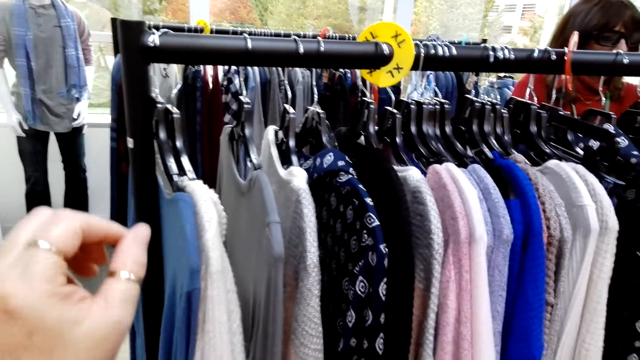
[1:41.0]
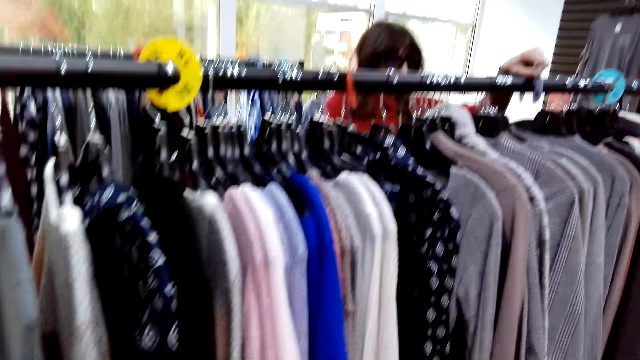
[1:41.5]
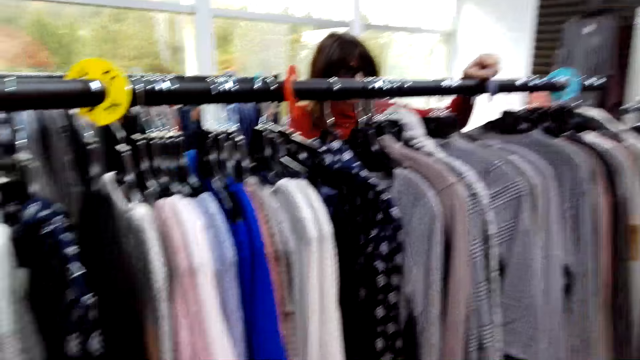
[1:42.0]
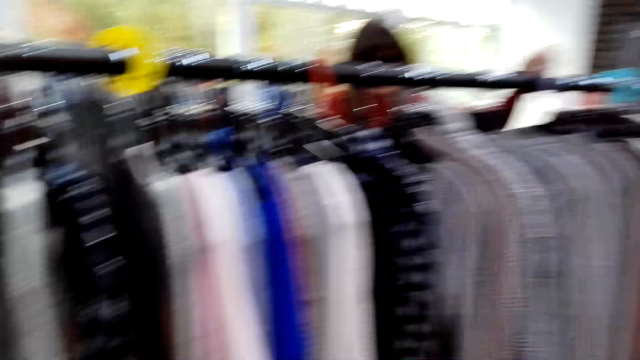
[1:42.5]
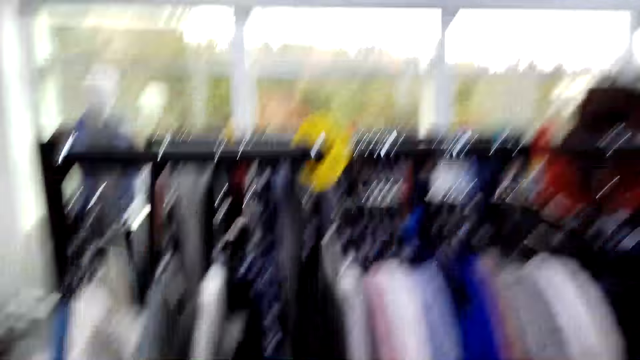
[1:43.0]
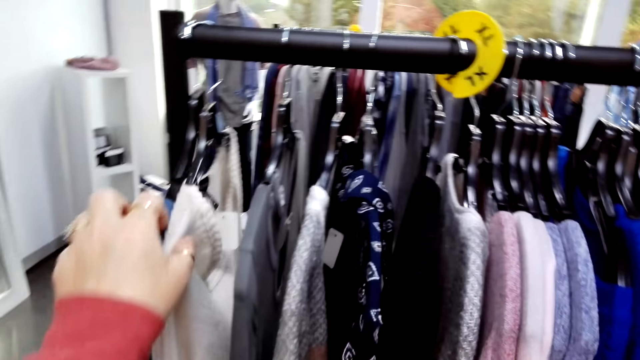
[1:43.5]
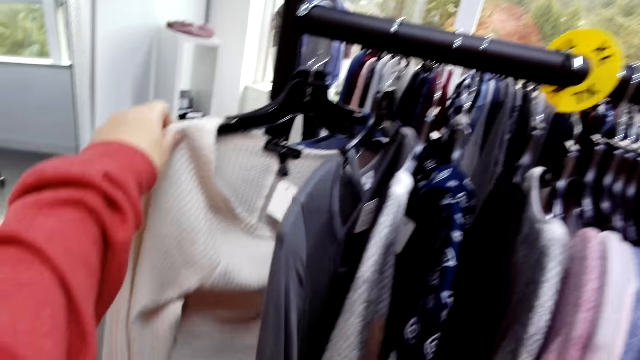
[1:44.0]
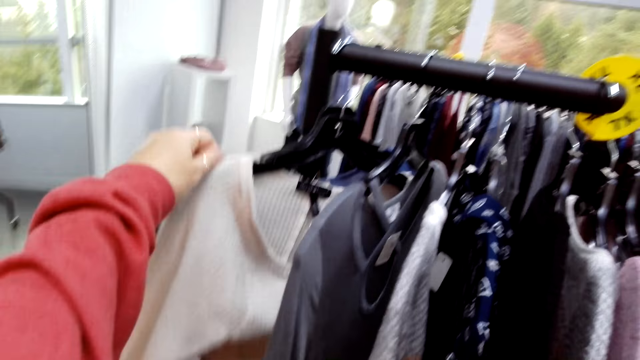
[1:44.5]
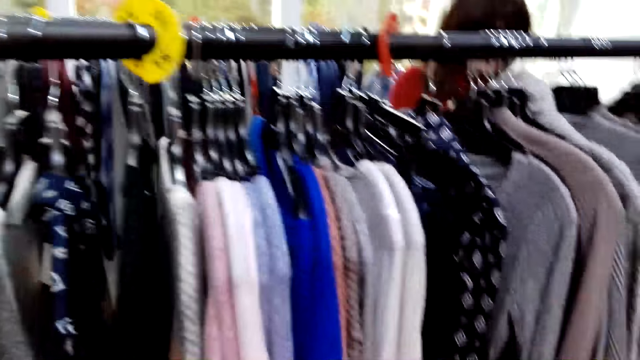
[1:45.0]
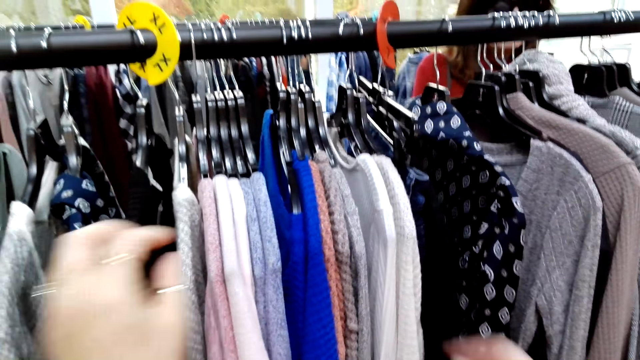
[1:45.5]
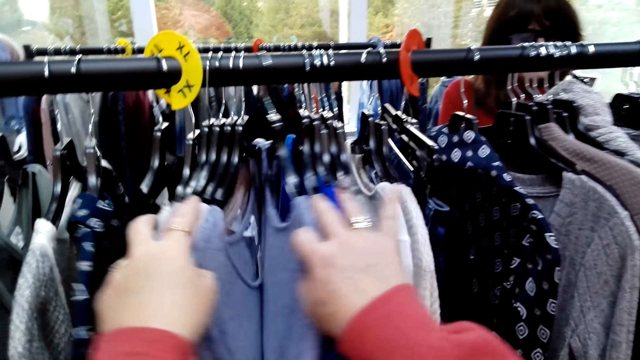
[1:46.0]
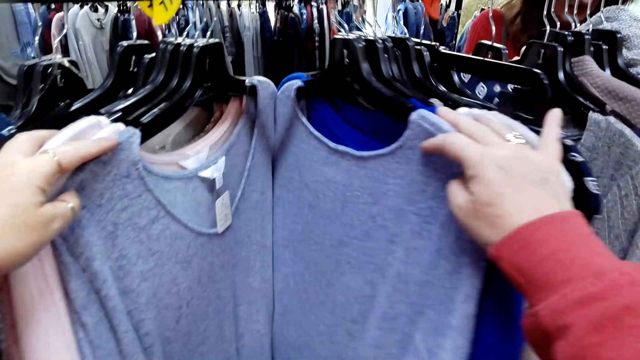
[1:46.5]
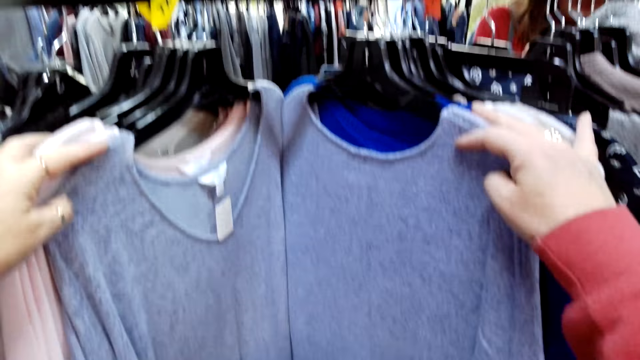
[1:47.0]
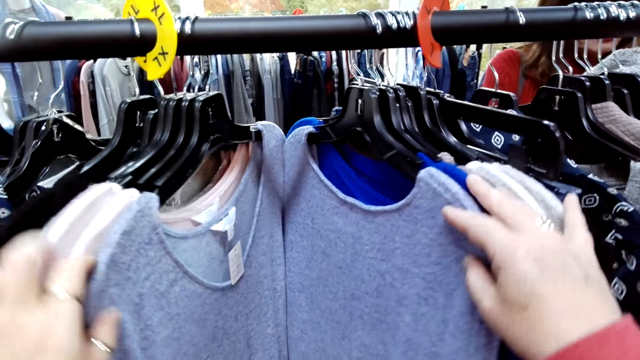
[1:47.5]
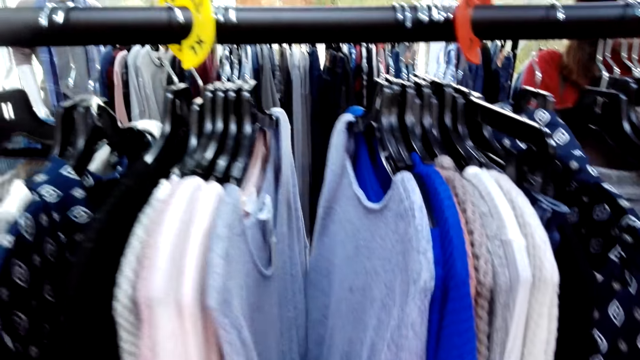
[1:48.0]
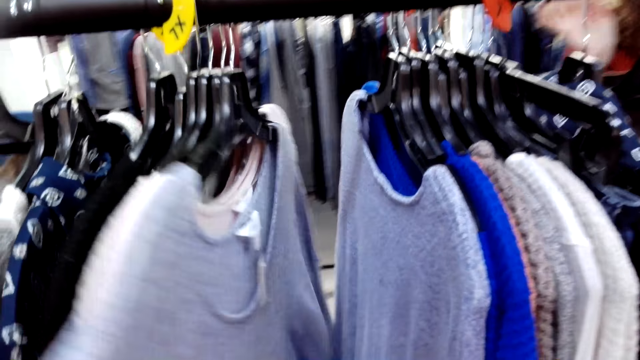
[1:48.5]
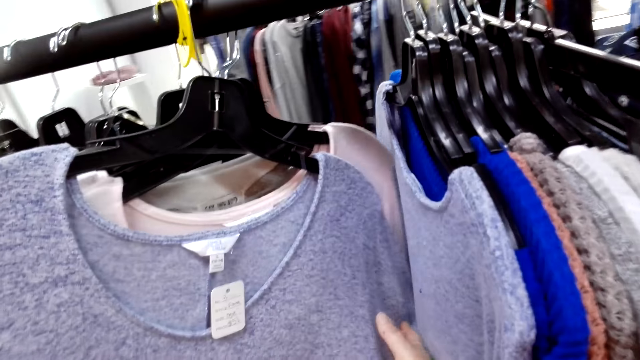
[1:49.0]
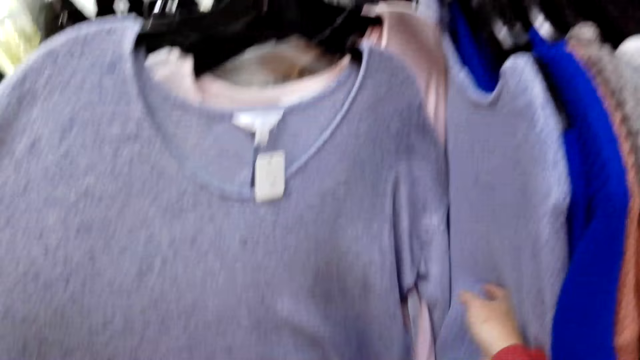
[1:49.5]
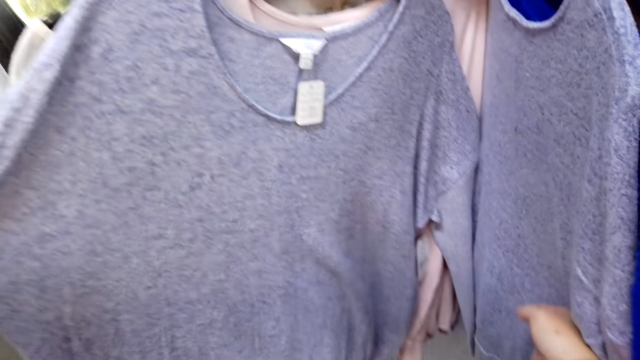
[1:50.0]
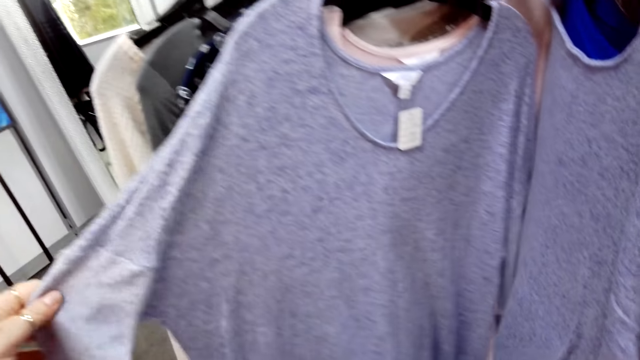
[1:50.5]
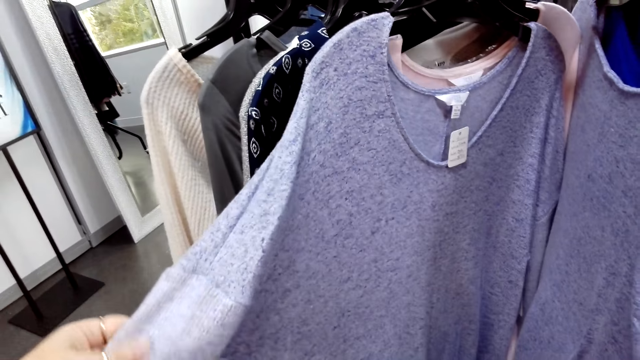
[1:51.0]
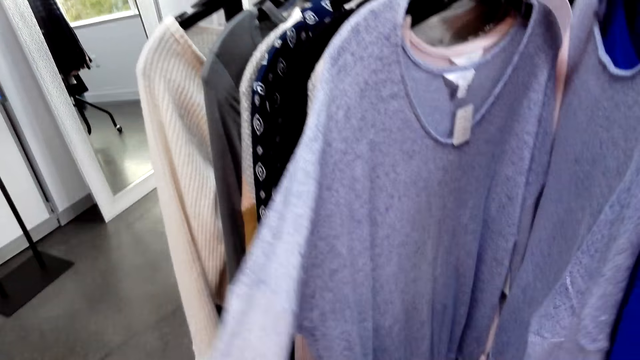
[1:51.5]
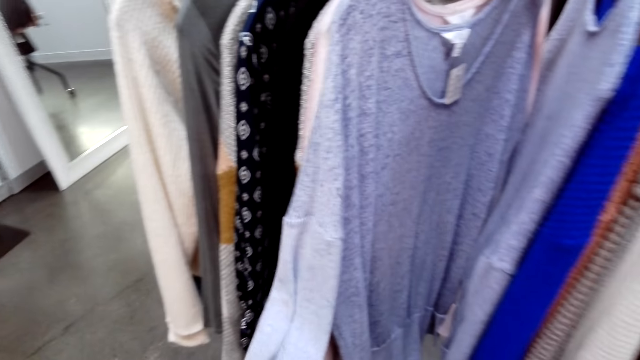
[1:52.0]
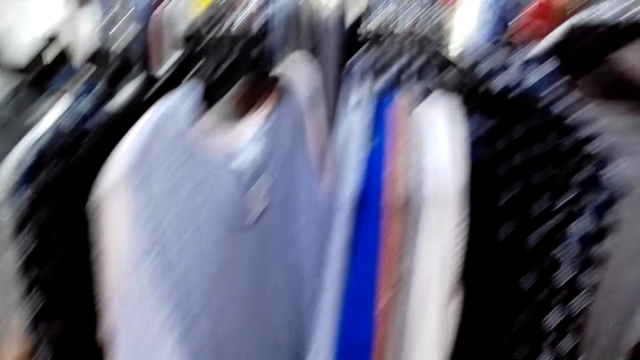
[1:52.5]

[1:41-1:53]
A woman checks clothes. The camera wearer converses with the woman. They check clothes. They converse with the woman. They check clothes. They converse with the woman.

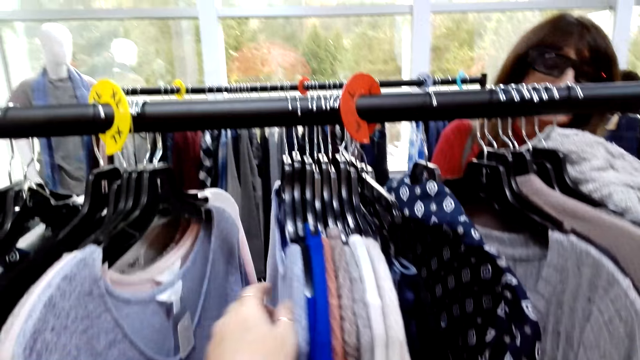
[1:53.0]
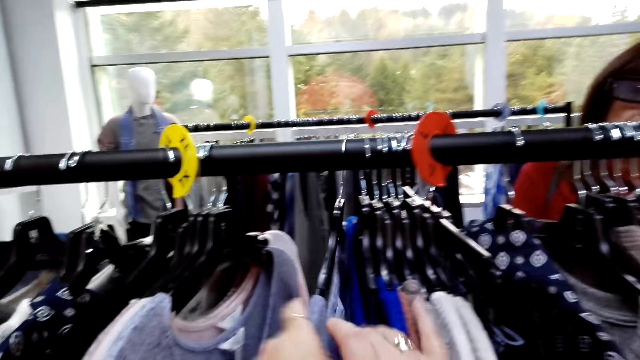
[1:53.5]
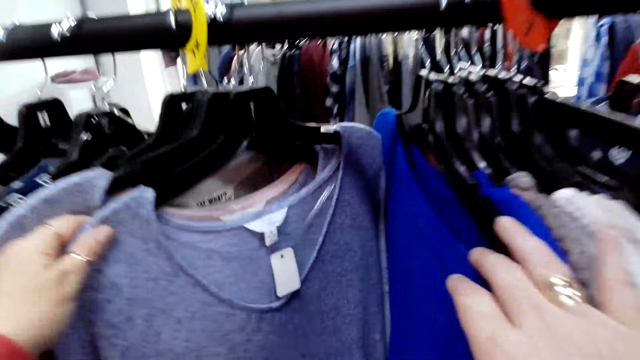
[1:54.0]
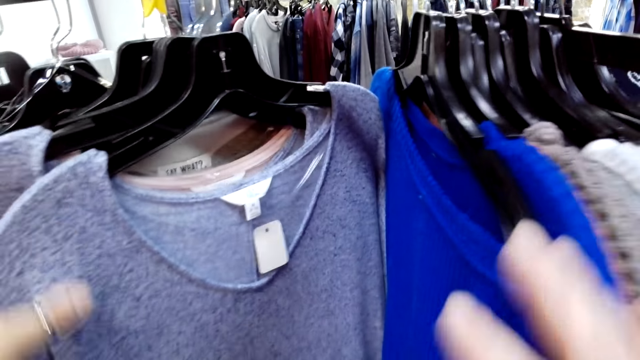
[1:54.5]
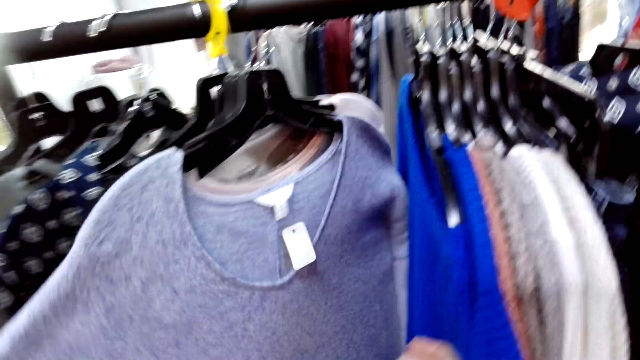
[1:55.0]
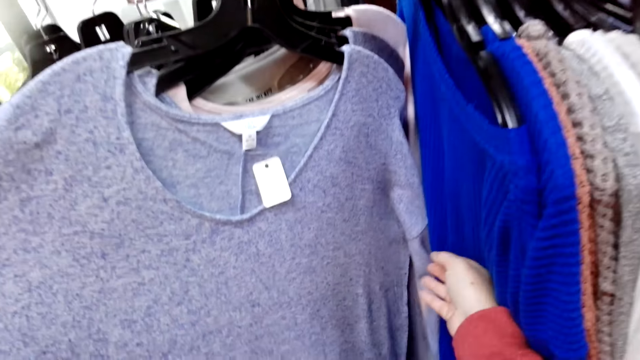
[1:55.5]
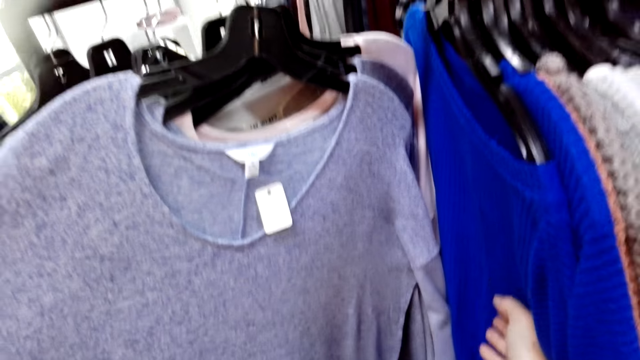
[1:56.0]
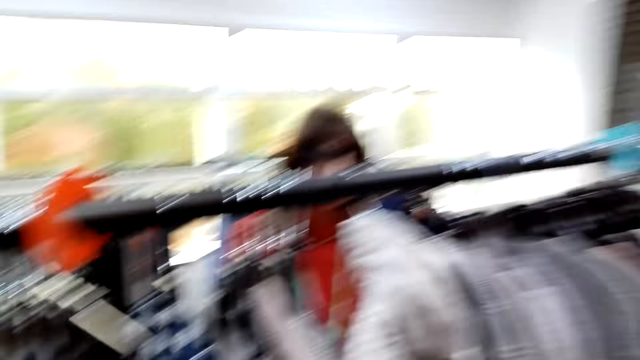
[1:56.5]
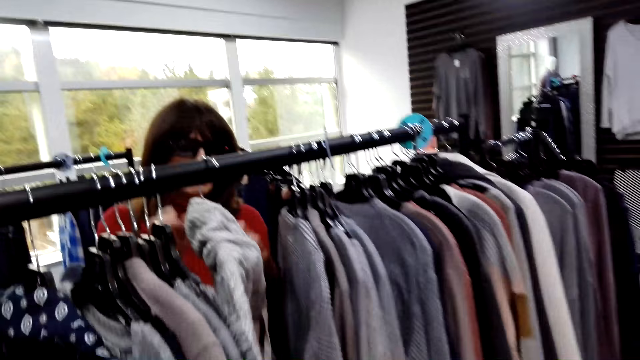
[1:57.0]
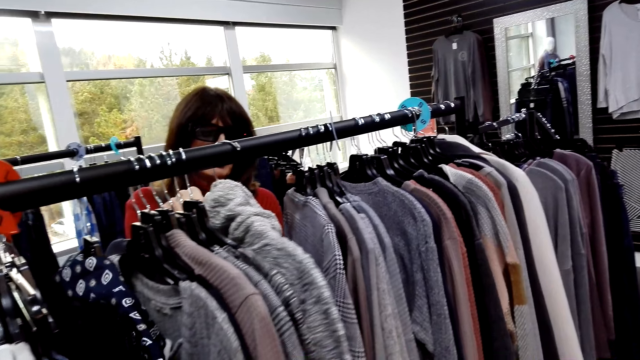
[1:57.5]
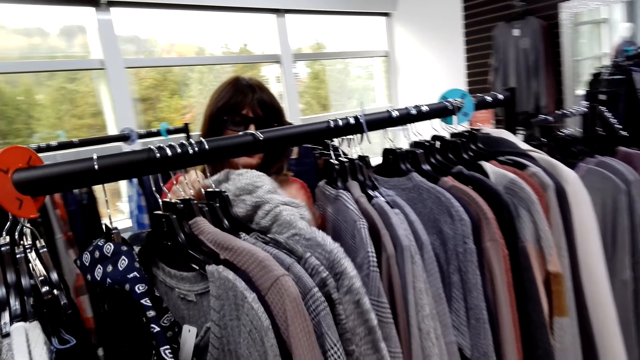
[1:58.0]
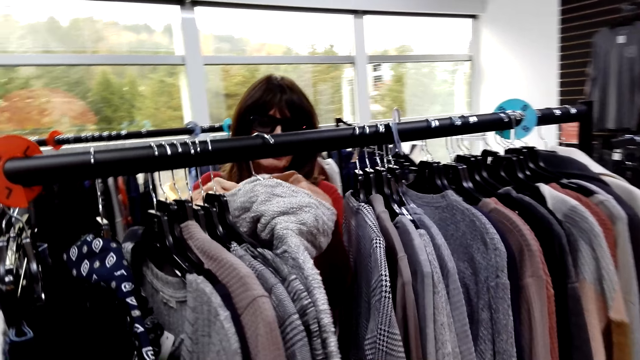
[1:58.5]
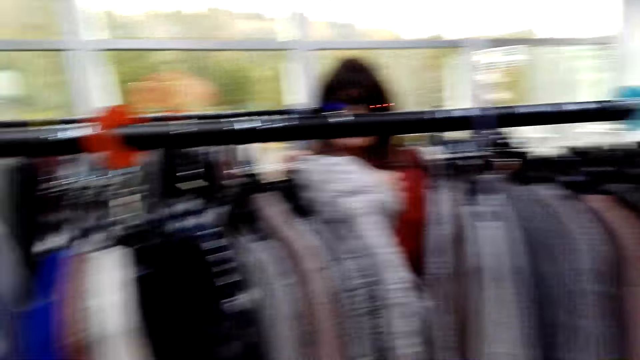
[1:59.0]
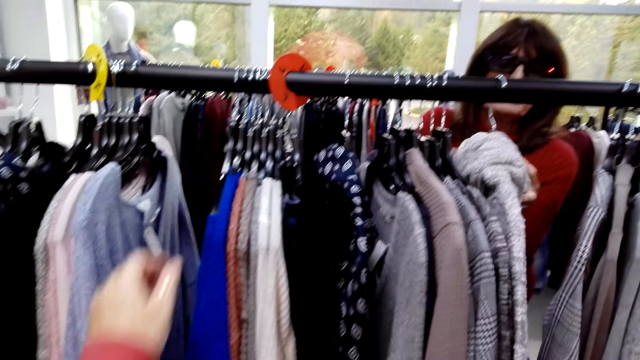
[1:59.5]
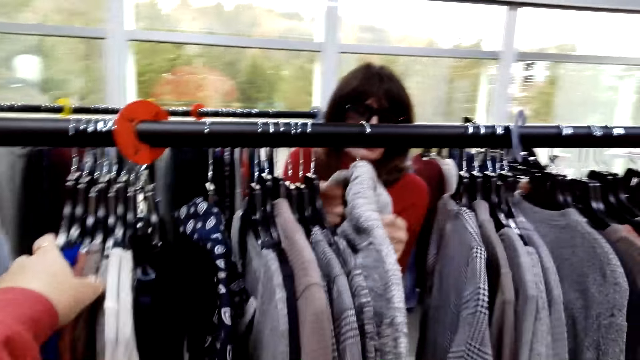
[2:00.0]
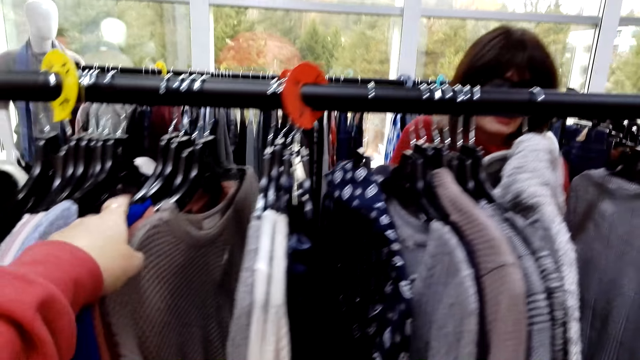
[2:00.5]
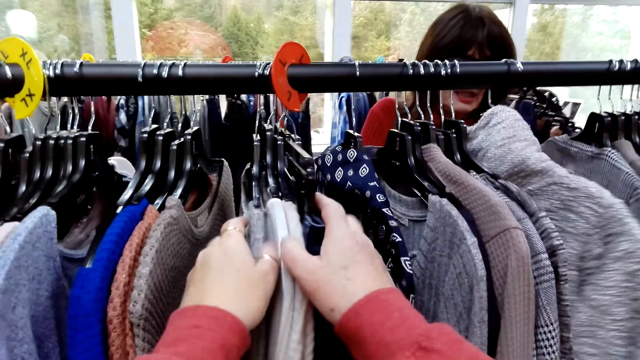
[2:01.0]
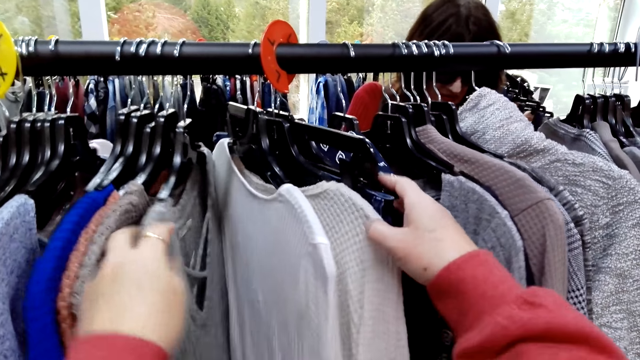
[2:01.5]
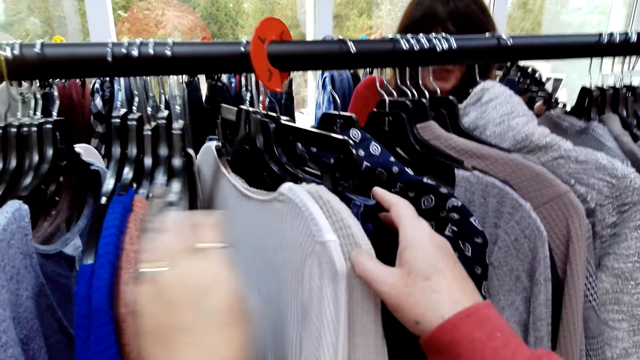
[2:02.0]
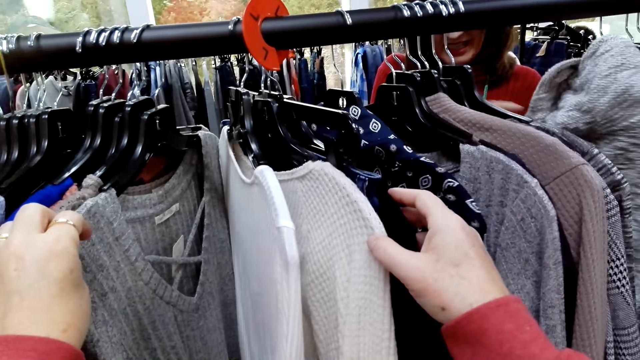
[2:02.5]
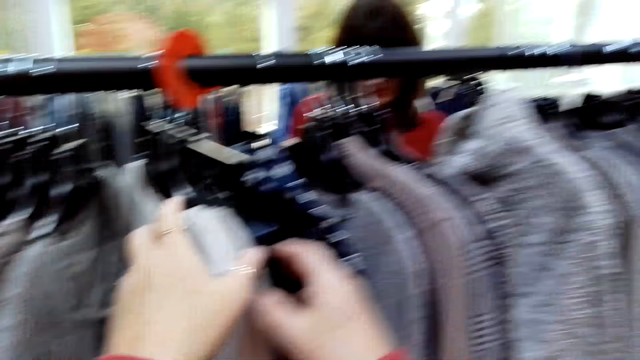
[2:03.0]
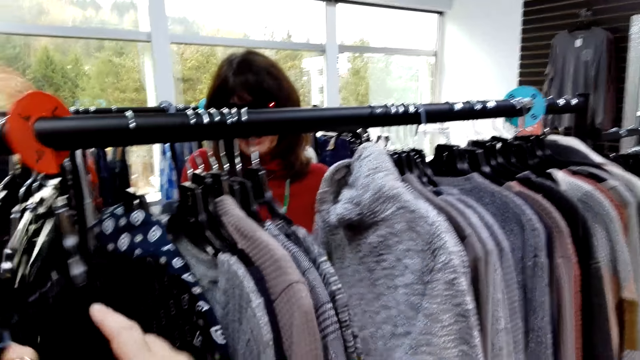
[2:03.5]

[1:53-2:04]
The camera wearer checks clothes. They converse with a woman. The woman checks clothes. The camera wearer checks clothes. They converse with the woman. They check clothes.
